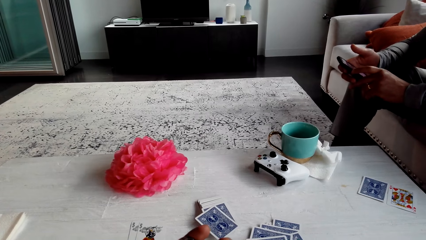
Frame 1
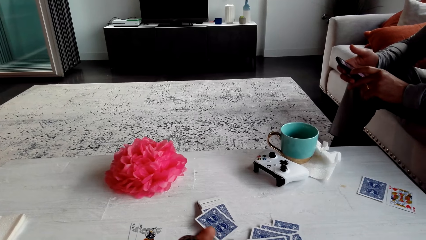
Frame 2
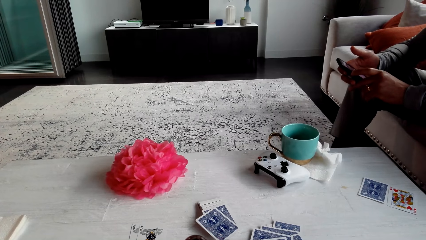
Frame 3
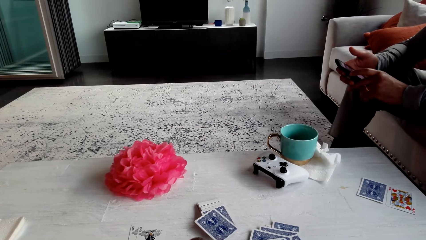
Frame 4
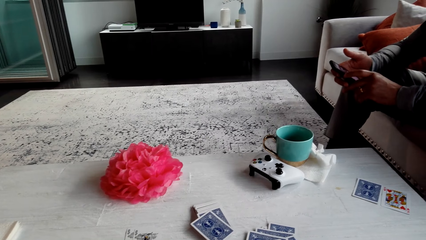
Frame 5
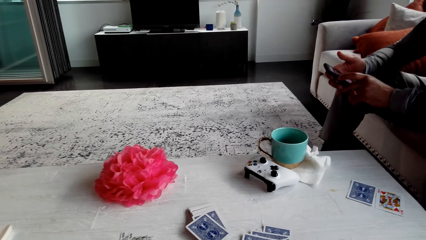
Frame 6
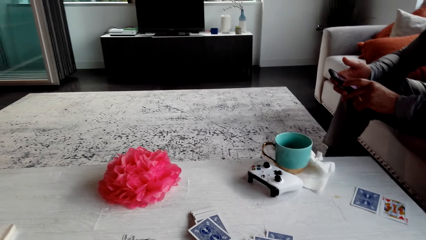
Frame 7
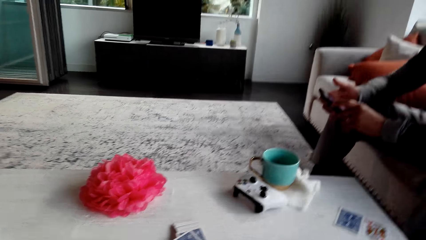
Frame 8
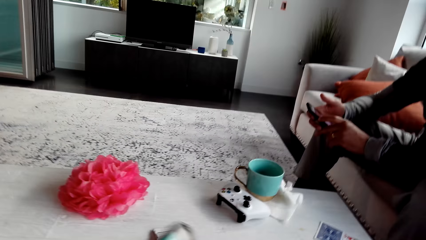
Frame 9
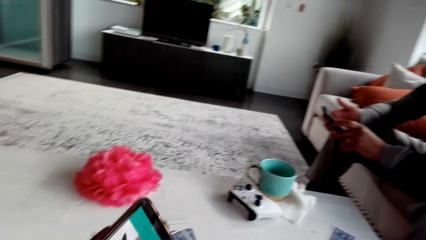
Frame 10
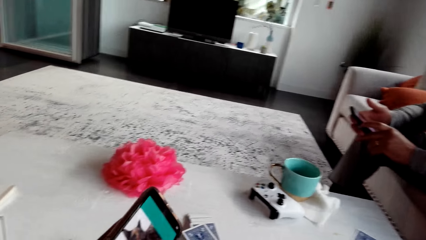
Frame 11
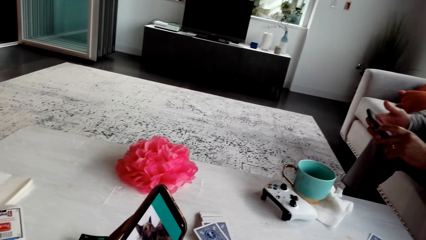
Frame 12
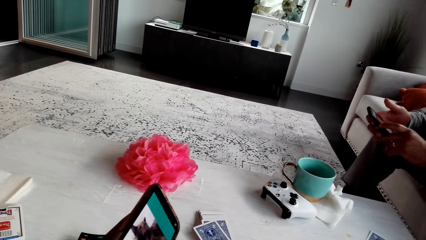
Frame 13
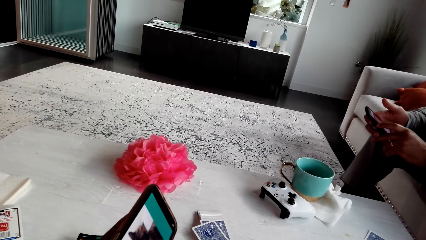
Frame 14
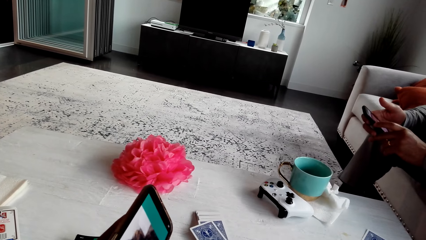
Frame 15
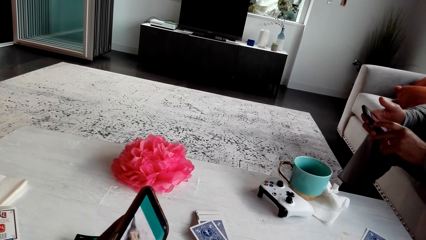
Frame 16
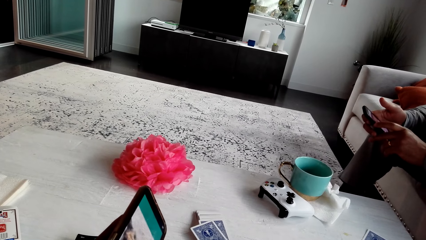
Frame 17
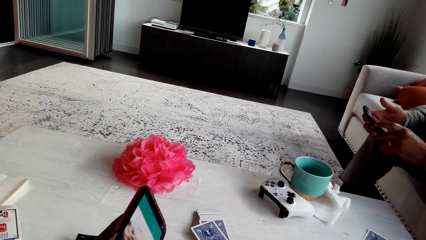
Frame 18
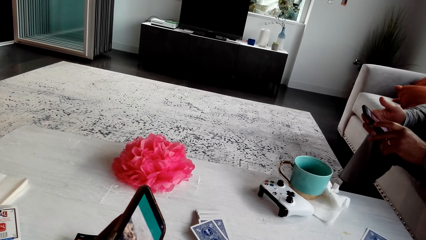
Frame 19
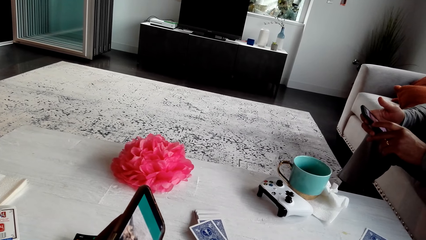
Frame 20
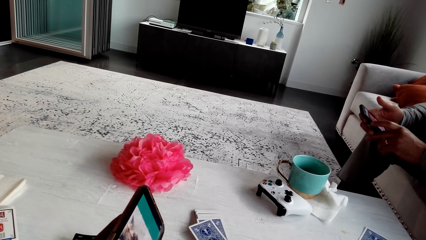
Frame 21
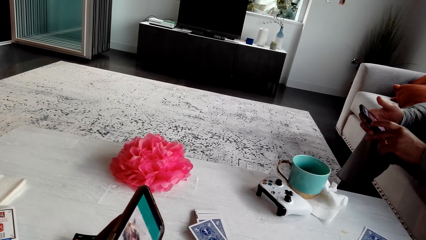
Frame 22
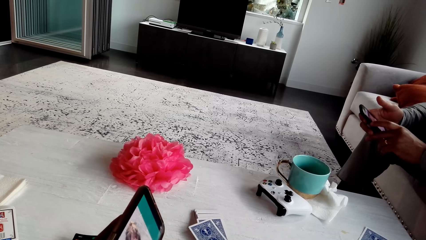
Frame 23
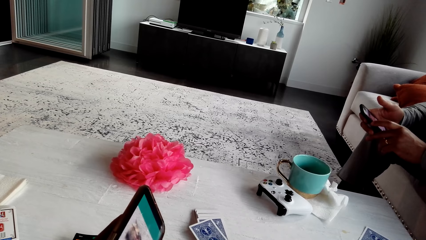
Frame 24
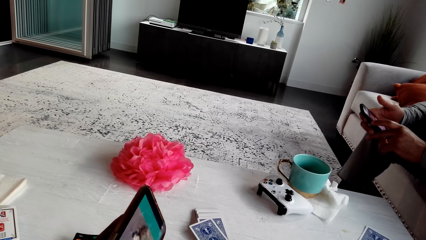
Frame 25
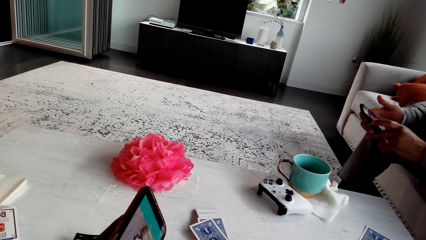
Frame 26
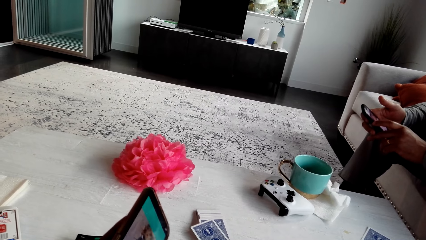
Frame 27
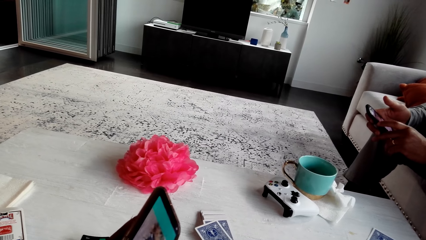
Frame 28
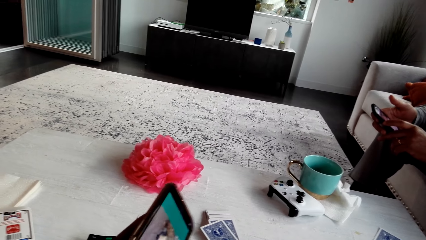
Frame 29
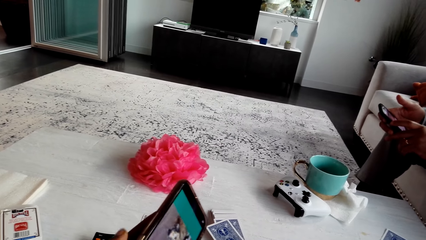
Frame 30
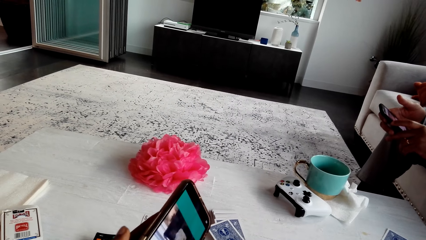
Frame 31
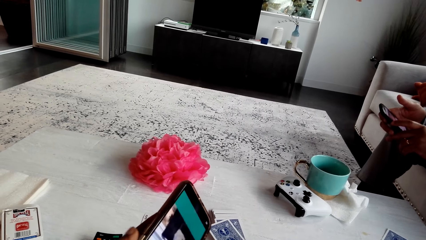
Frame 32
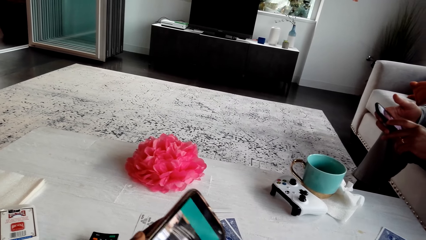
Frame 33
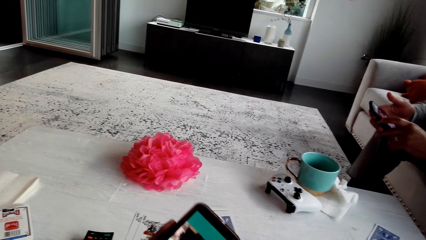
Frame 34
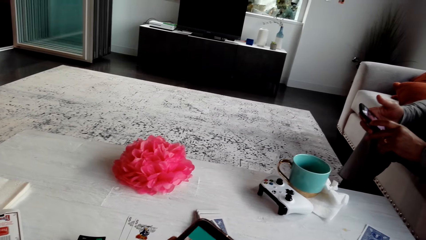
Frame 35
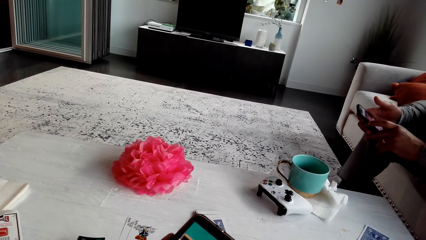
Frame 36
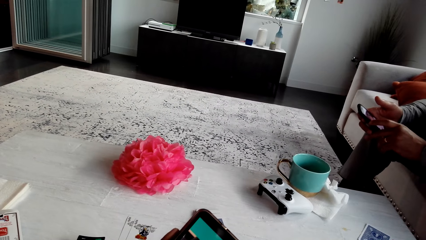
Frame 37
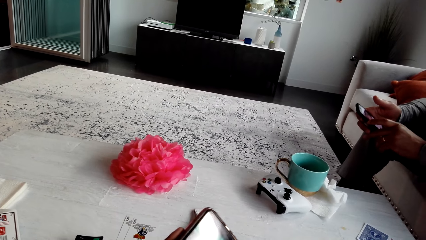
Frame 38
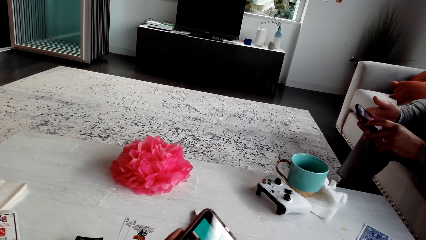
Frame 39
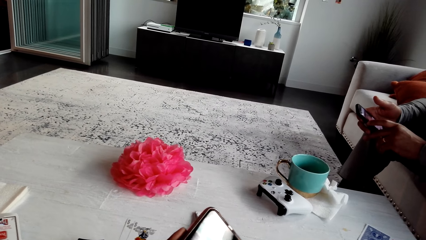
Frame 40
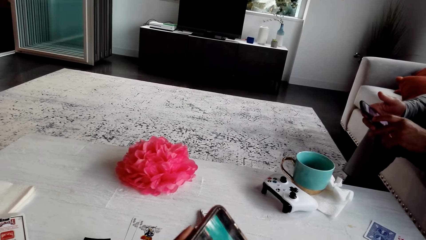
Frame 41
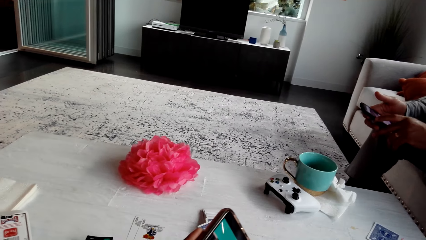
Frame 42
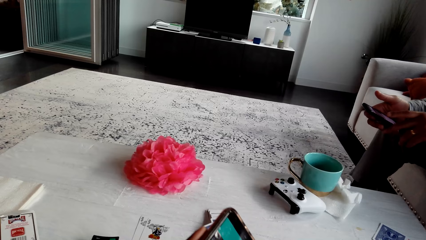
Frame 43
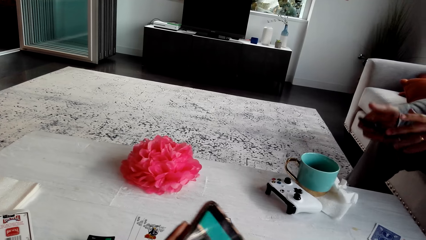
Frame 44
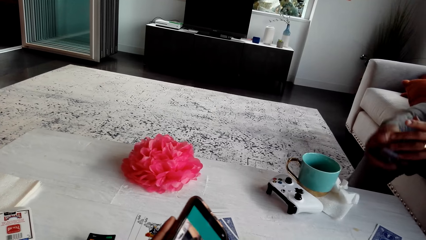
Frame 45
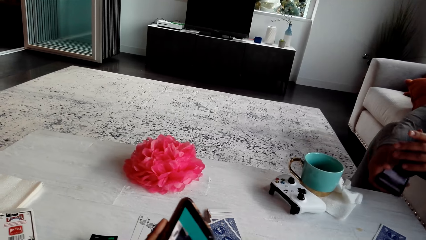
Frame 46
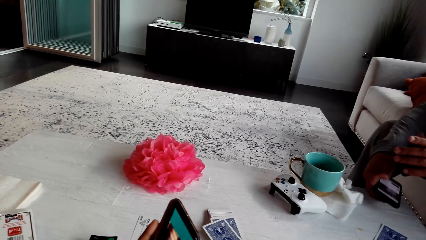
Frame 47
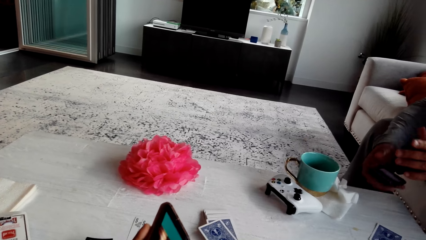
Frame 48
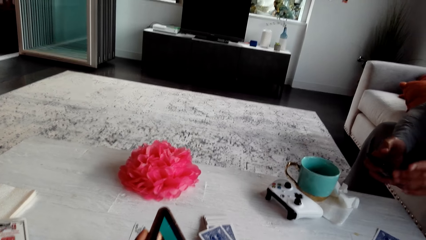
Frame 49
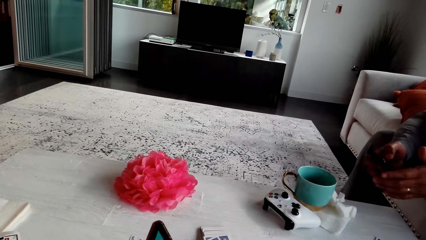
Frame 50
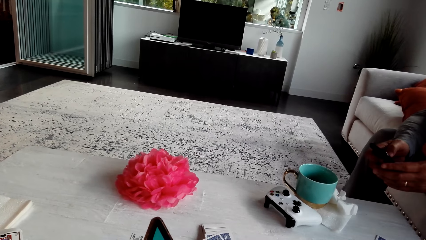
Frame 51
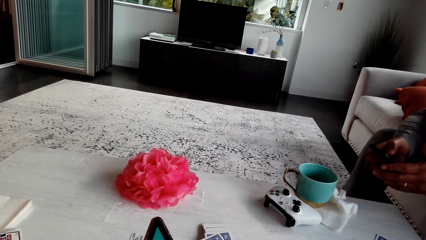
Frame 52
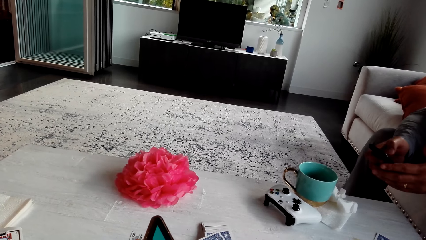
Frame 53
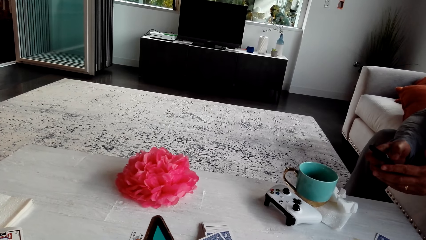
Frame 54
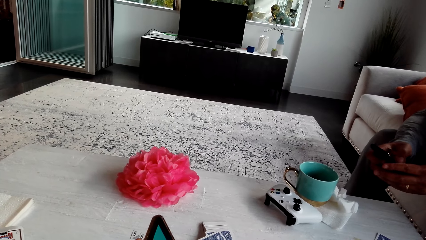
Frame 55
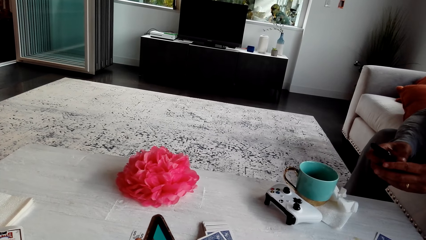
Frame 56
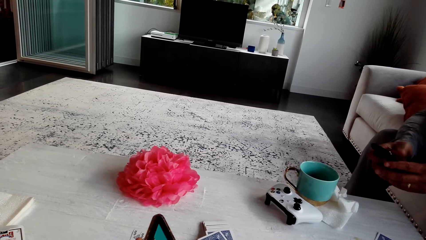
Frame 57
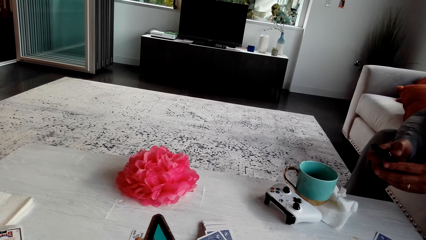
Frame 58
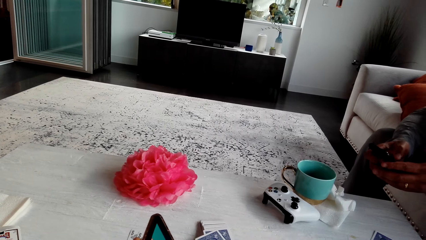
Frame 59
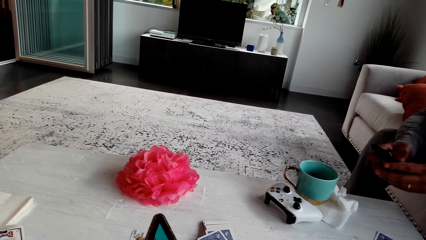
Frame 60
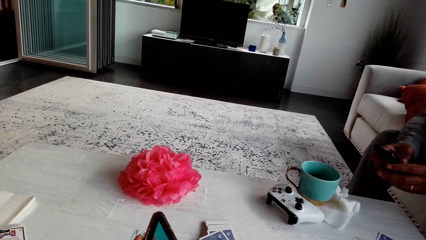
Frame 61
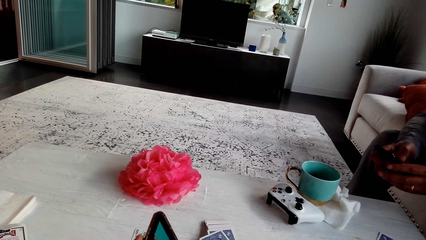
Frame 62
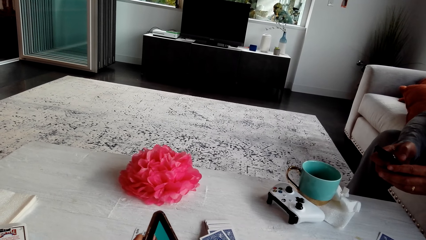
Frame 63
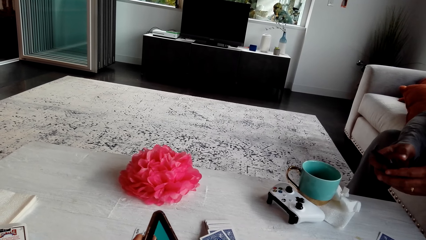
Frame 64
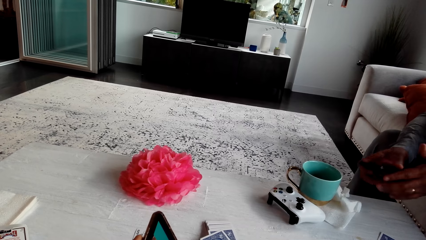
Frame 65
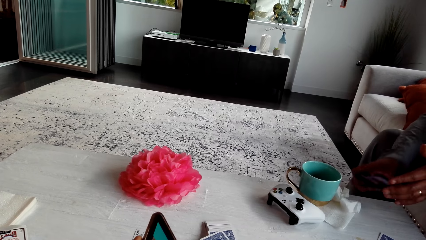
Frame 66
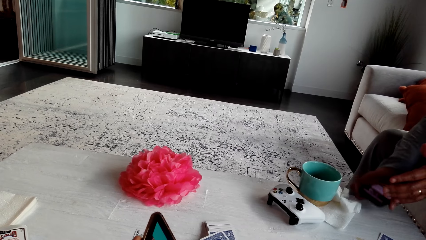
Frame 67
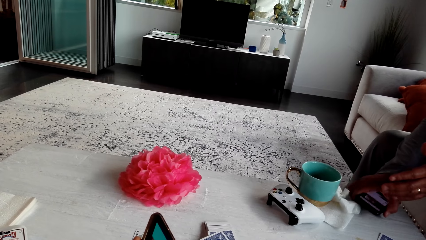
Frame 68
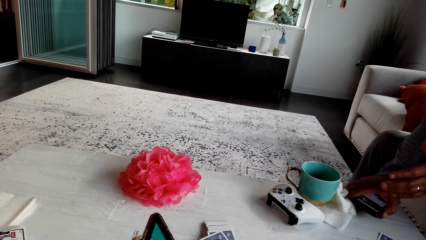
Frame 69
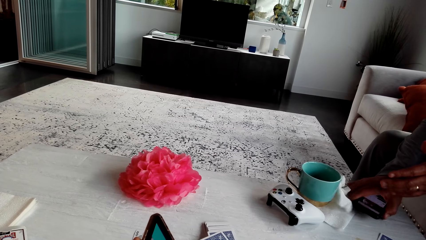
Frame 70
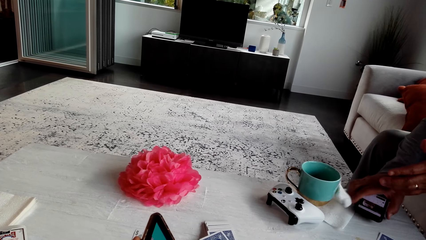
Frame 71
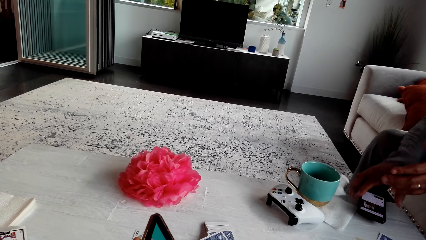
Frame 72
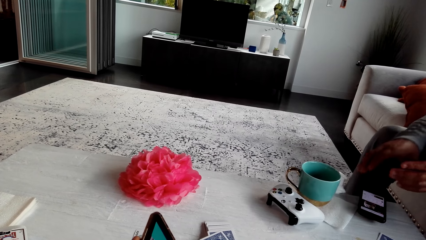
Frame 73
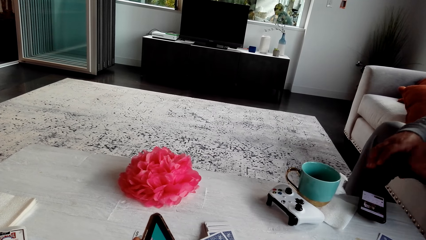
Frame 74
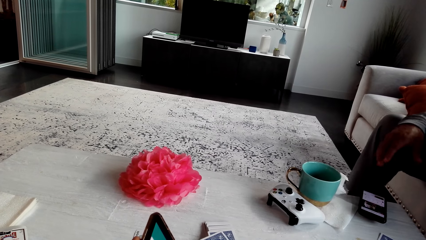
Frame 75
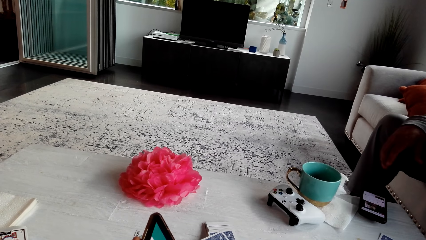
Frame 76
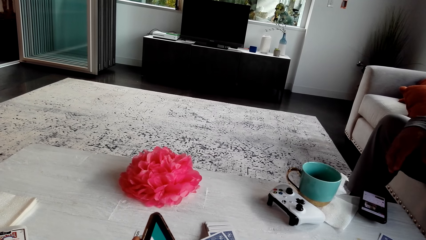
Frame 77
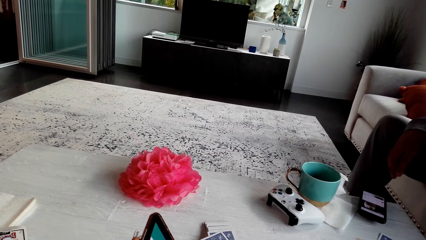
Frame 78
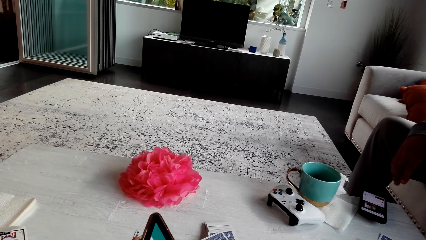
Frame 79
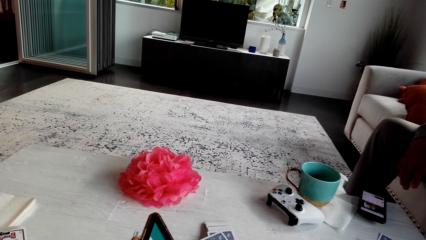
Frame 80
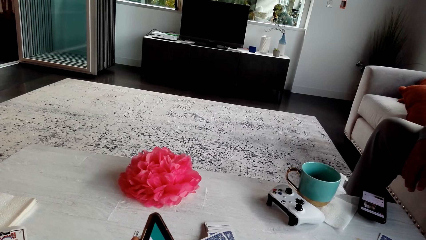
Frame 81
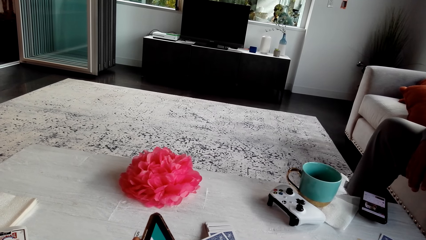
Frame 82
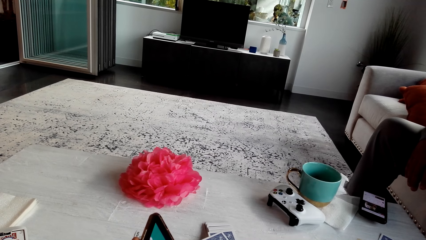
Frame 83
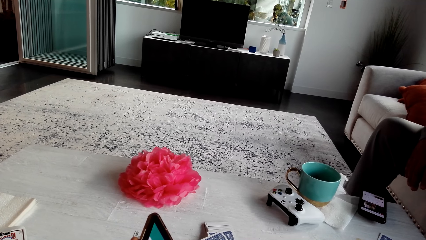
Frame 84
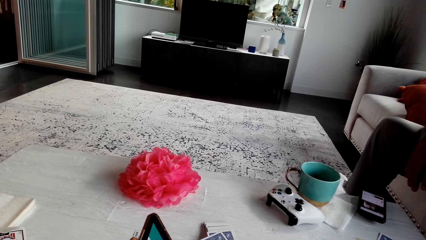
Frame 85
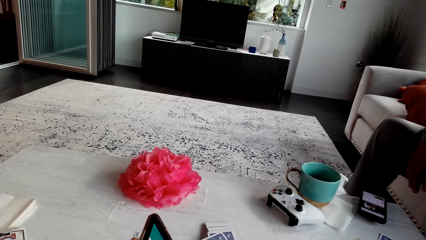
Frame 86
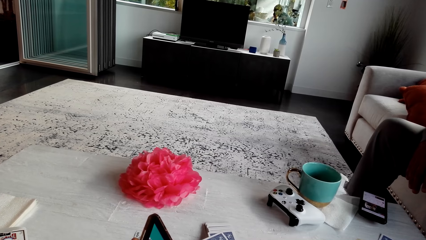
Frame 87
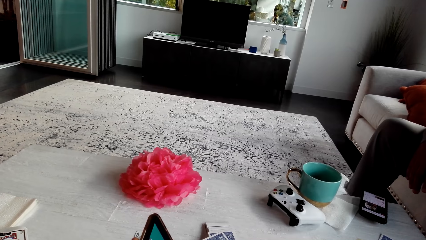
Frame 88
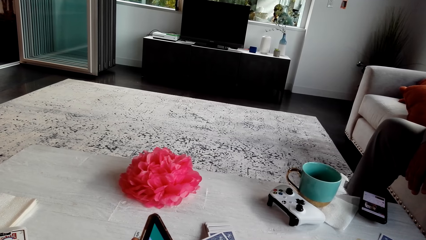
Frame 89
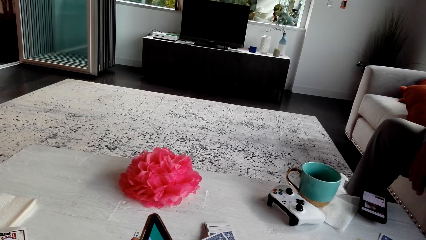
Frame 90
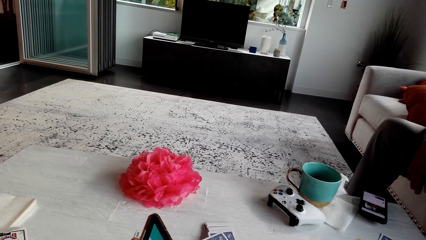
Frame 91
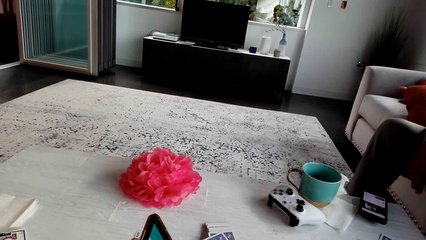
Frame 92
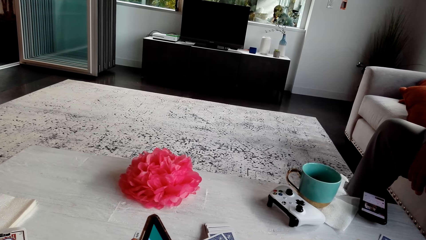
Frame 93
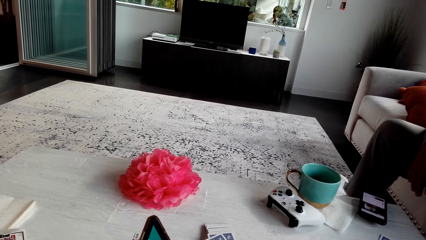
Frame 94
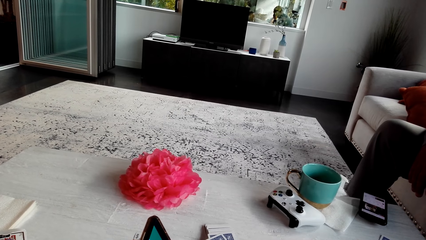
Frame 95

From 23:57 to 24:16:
The camera wearer looks at the phone. They hold the phone with a hand. A man dials the phone and puts the phone on the table. The camera wearer looks at the phone.
